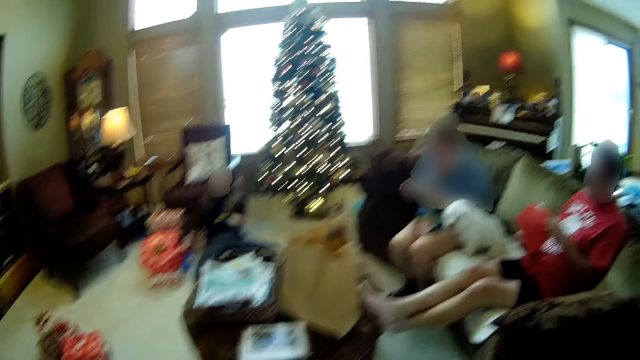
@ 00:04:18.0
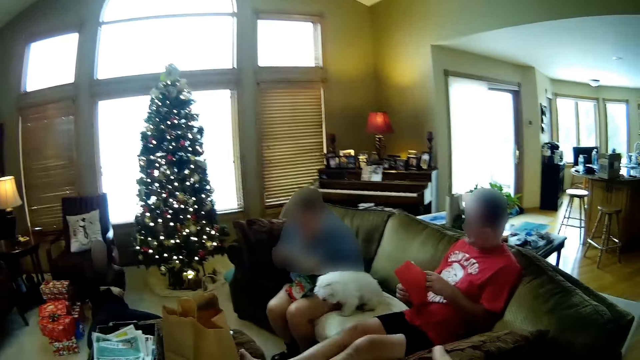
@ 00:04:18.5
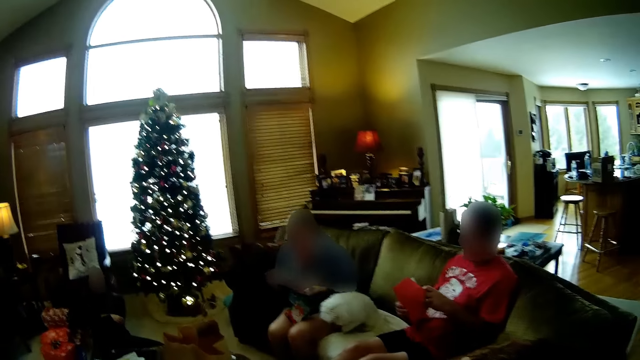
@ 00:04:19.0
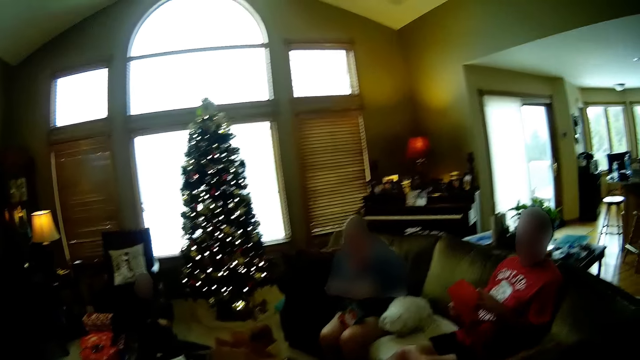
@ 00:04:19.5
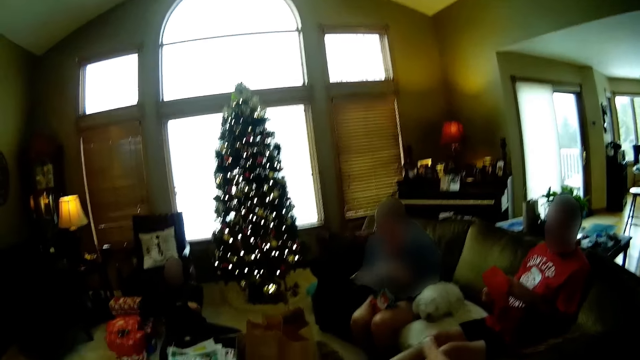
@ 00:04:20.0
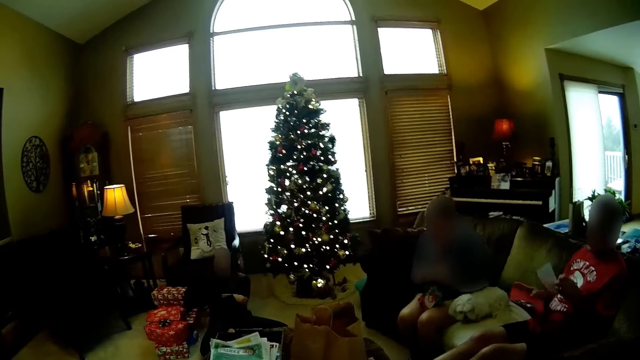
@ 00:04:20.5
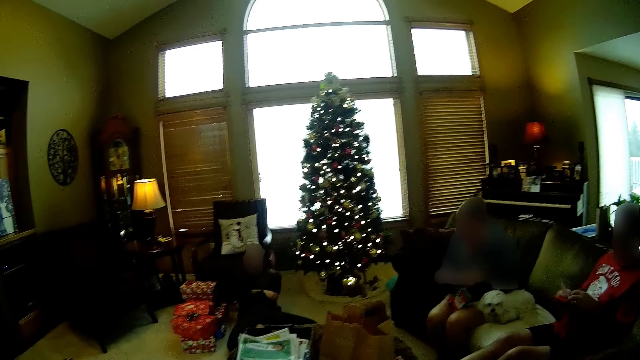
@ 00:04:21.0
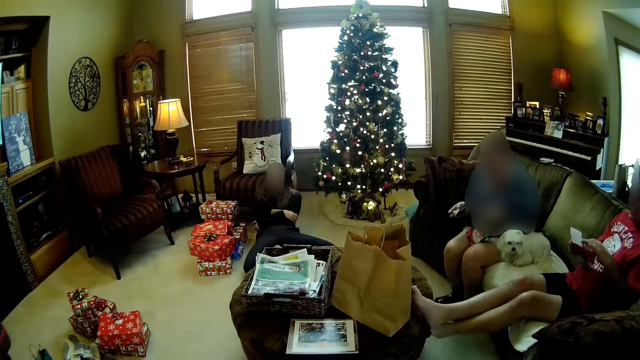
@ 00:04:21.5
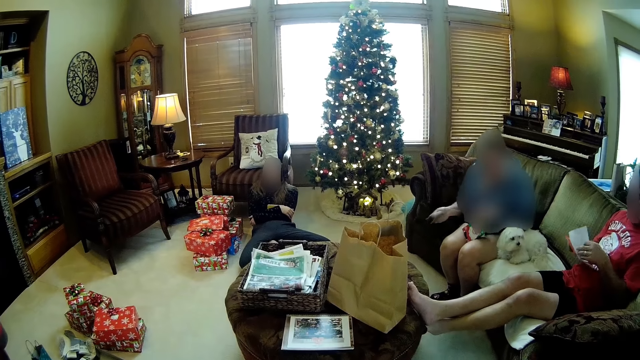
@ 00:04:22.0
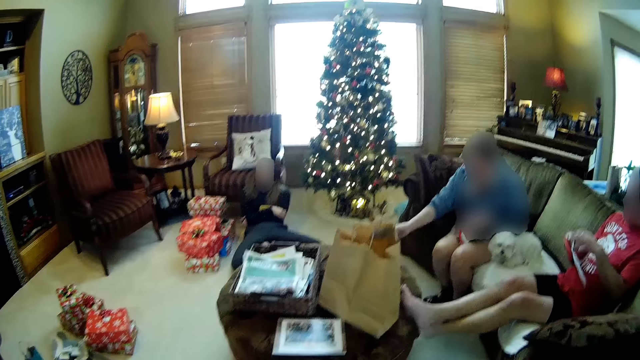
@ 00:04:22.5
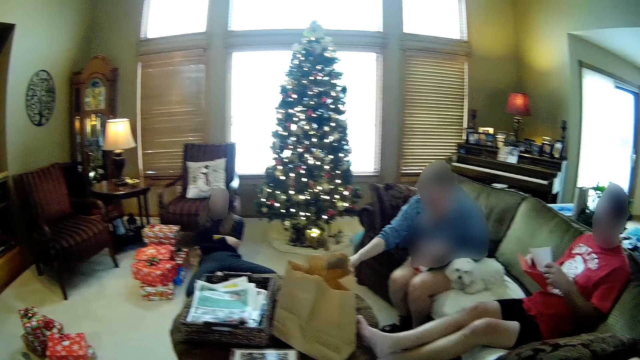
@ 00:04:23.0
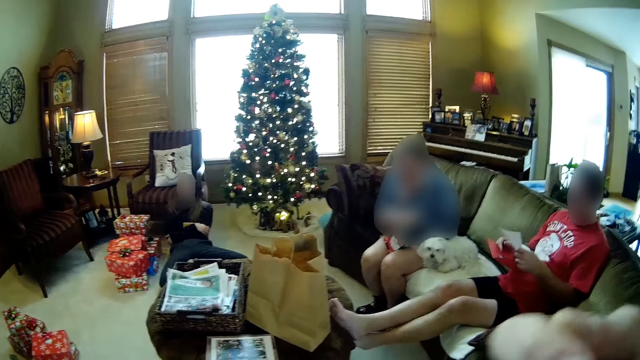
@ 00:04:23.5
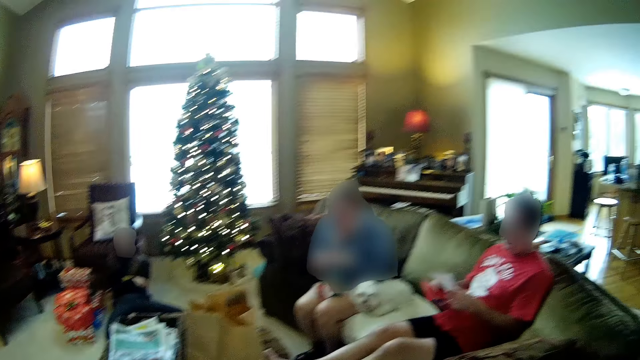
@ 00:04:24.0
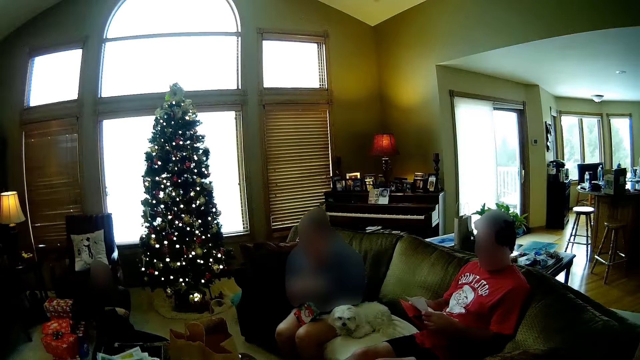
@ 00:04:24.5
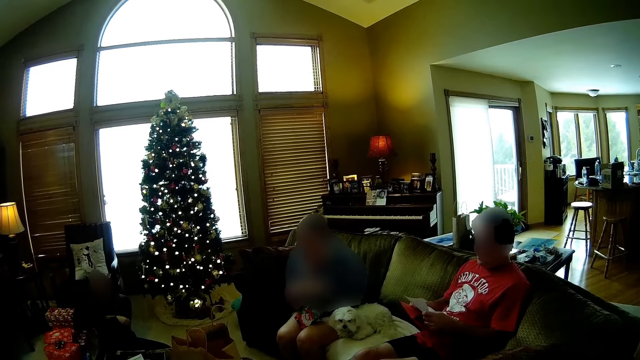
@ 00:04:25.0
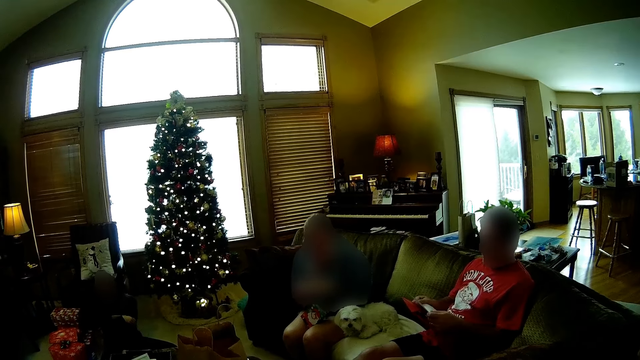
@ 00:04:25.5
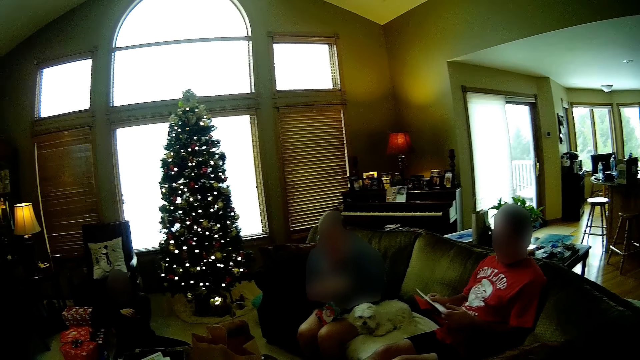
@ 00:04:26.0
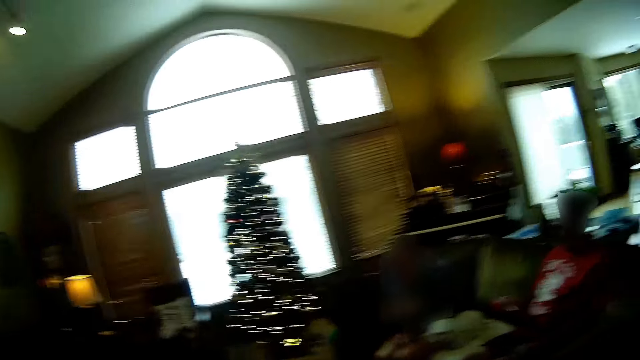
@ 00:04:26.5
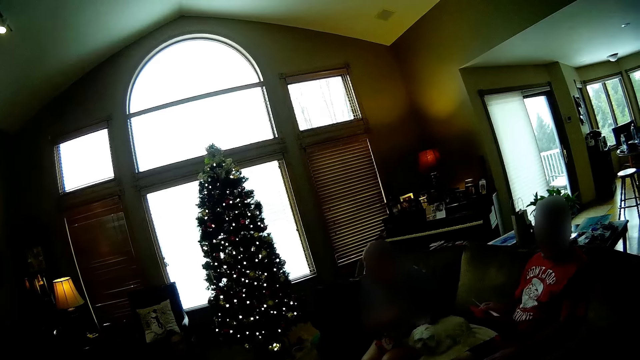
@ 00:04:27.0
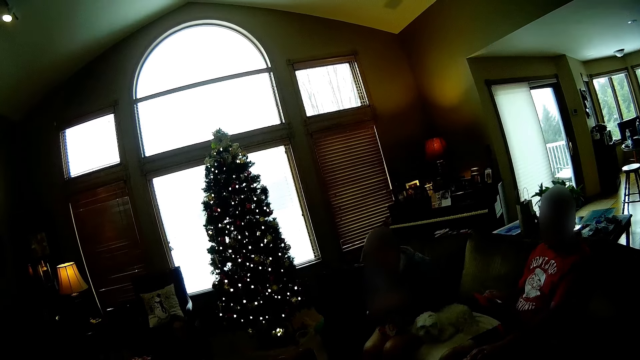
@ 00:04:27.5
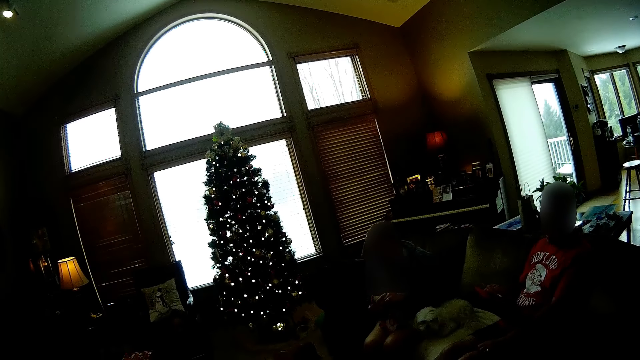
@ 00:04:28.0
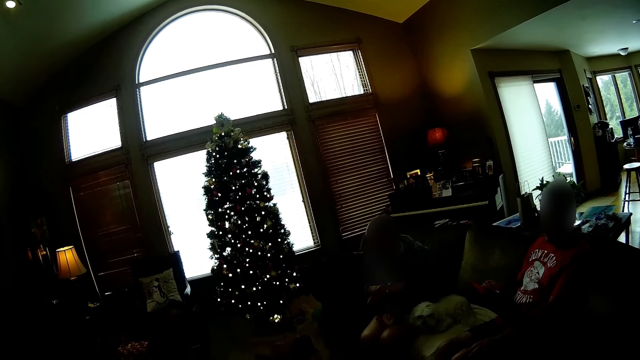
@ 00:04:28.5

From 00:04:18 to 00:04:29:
The man removes a letter from the red envelope with his left hand. The camera wearer looks around the room. The man holds the letter in both hands.

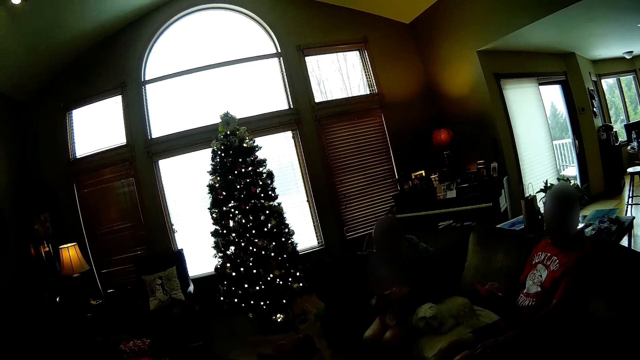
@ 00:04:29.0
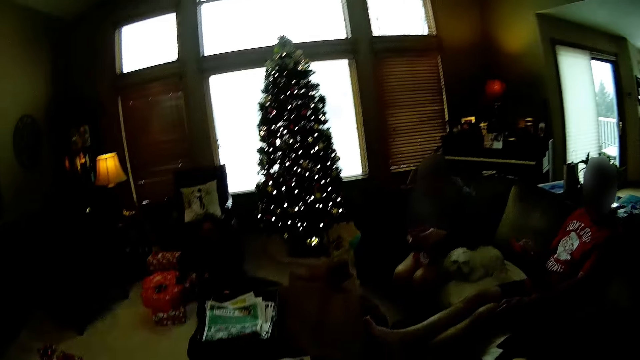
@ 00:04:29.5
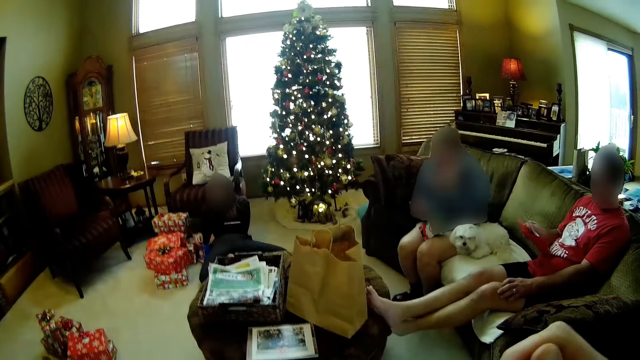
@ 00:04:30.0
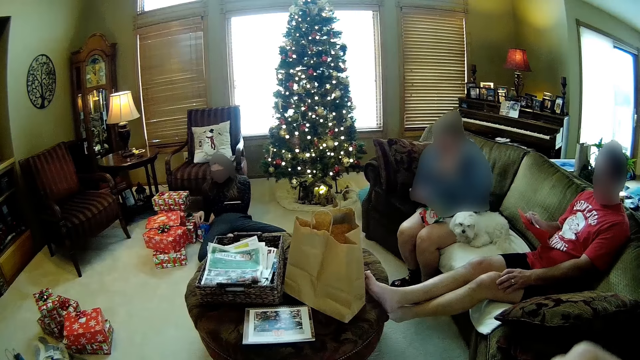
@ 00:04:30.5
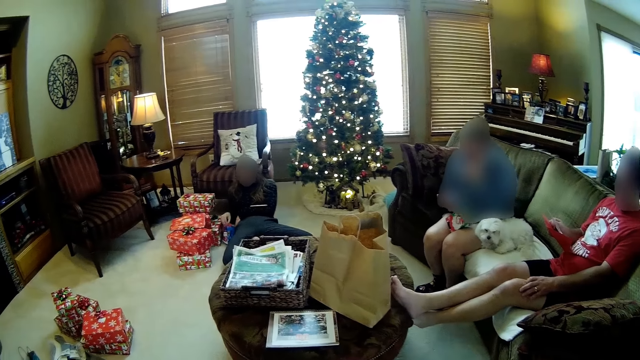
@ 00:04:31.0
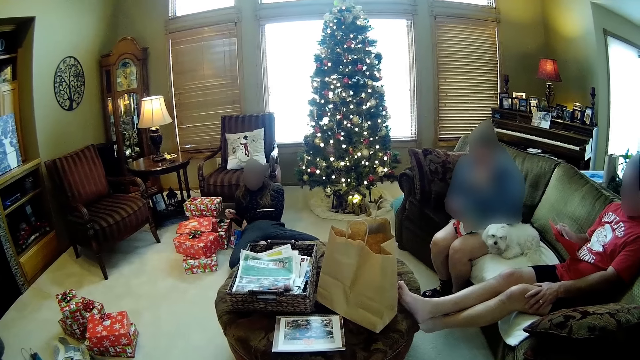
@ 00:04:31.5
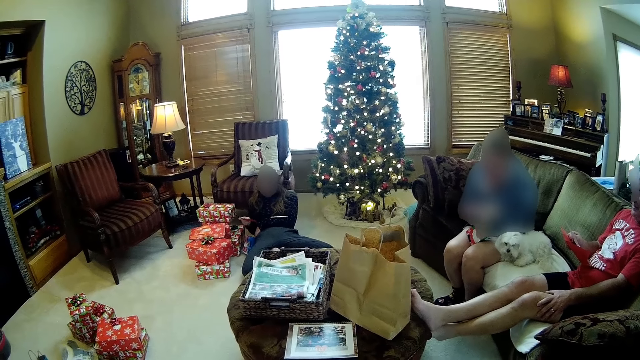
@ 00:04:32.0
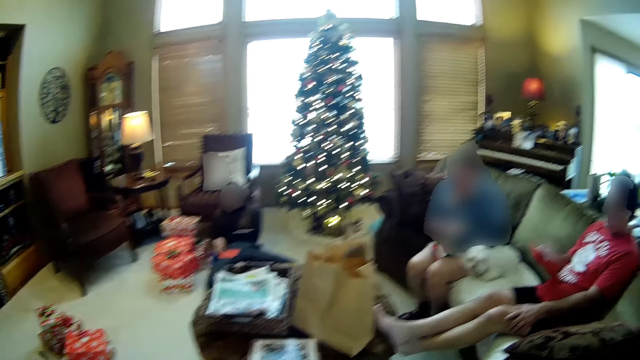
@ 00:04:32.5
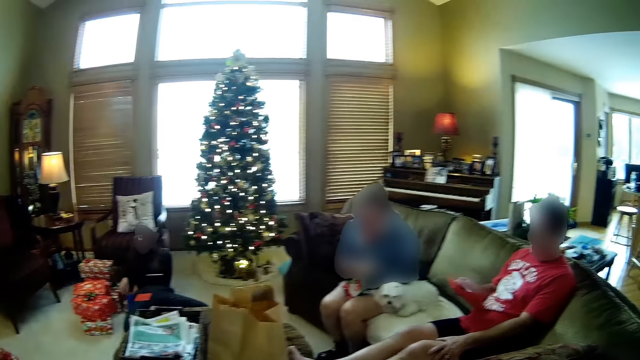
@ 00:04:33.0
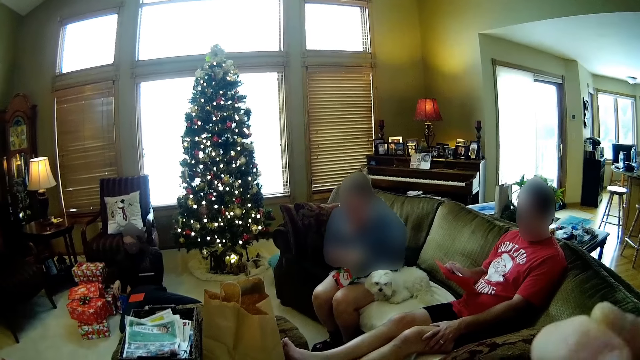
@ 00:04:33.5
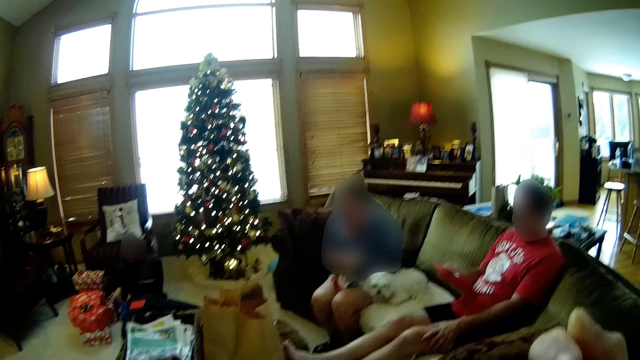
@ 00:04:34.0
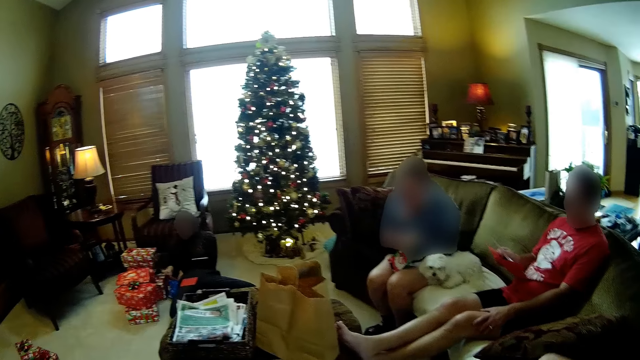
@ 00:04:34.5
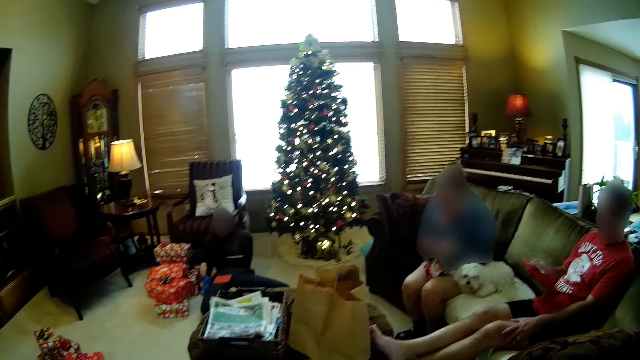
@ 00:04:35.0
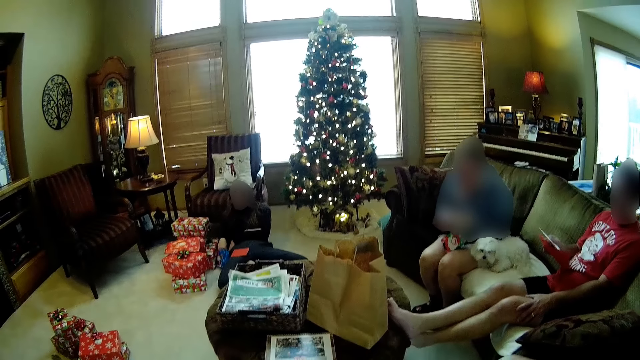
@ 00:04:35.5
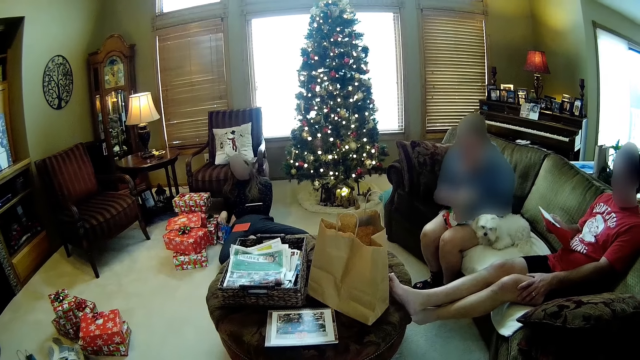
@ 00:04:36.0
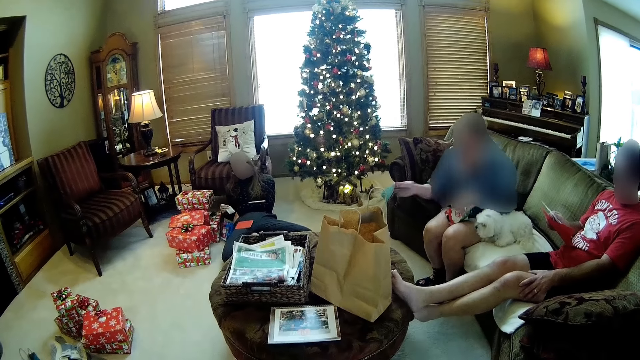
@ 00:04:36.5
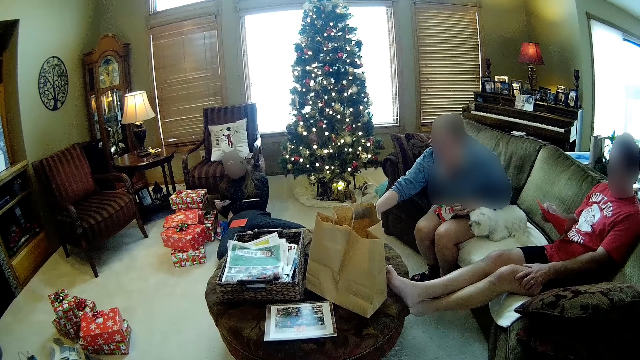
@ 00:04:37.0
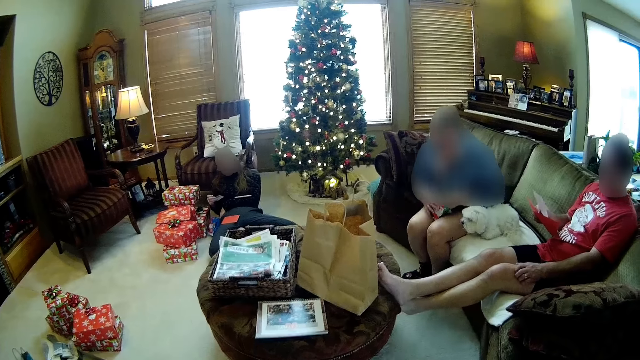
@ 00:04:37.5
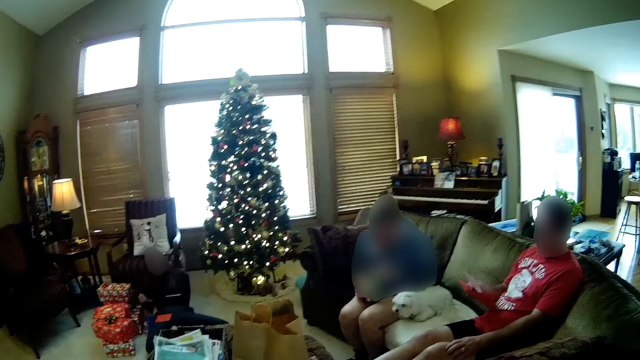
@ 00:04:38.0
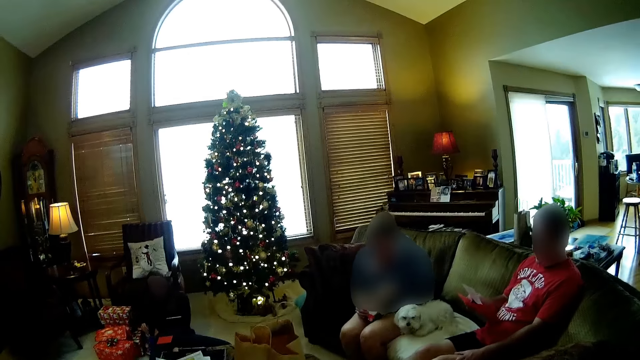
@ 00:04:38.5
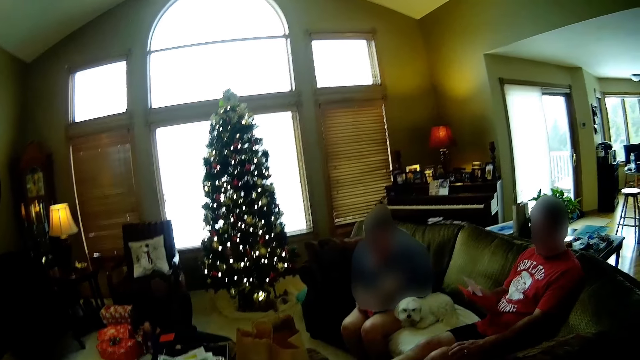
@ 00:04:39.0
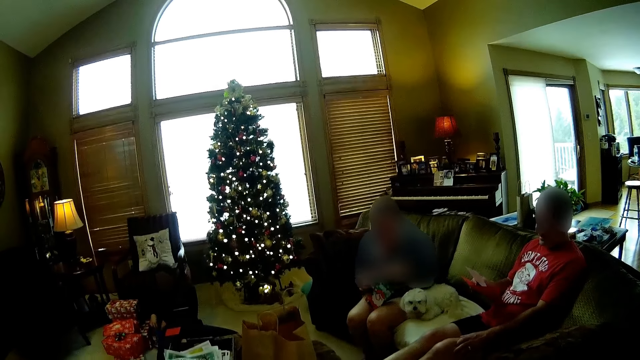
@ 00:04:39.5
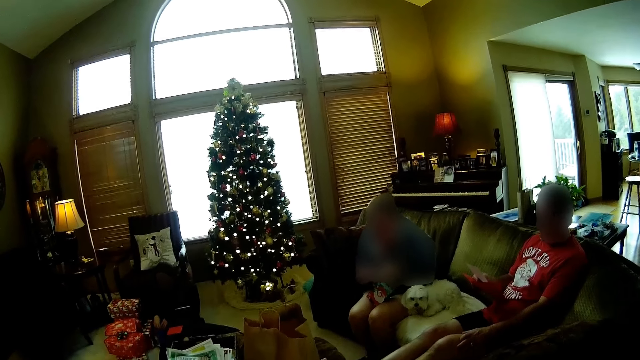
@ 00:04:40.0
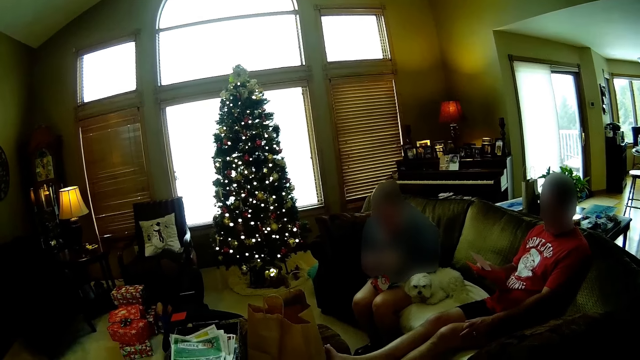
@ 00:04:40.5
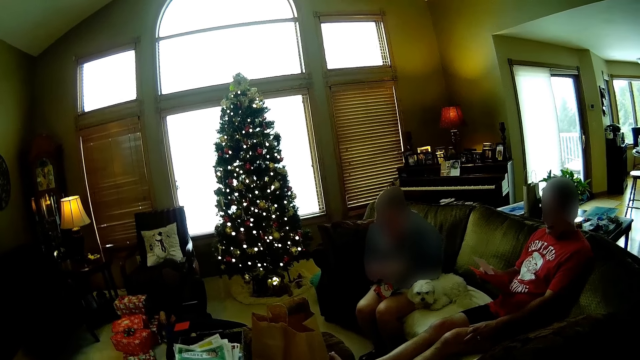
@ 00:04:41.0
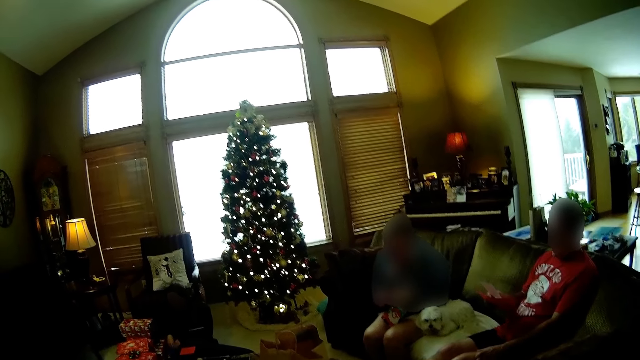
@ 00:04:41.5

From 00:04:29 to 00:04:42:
The camera wearer eats a meal with a spoon in his right hand. The man rubs his left hand on his left thigh. The camera wearer lifts his hand. A lady places something on the table.
